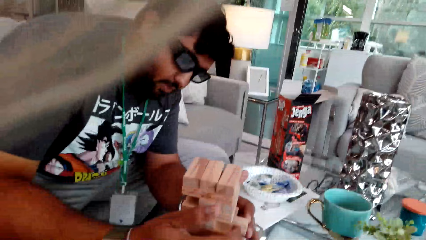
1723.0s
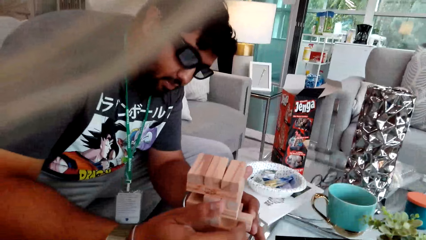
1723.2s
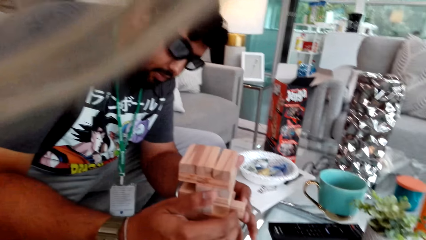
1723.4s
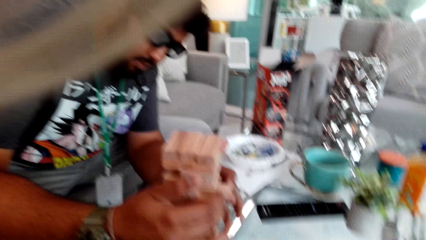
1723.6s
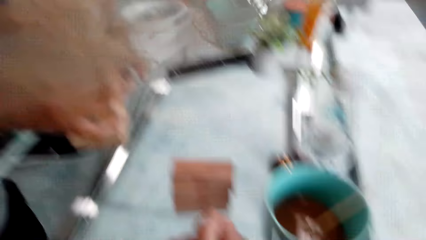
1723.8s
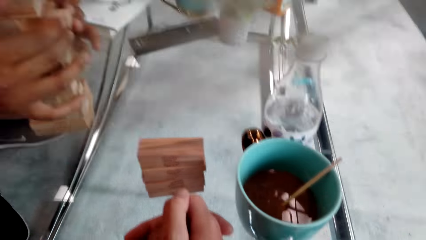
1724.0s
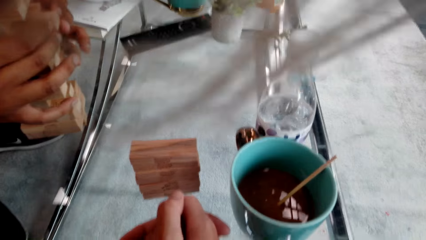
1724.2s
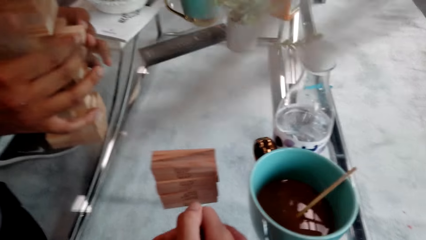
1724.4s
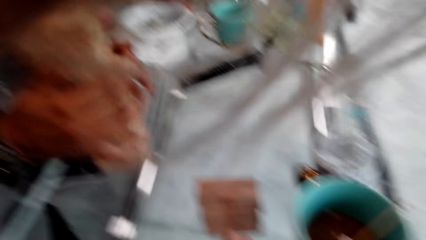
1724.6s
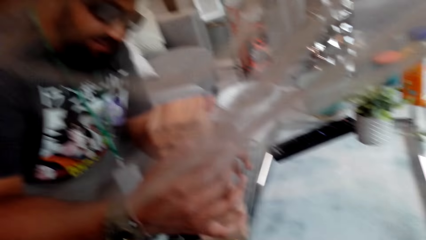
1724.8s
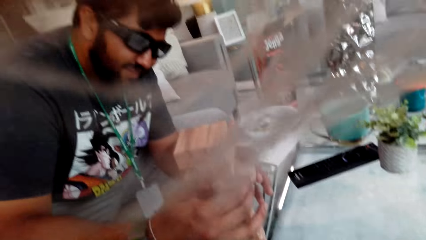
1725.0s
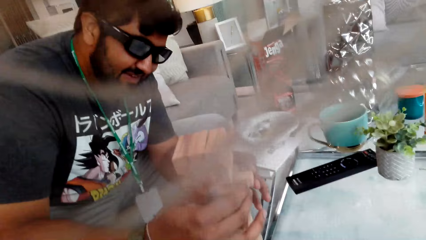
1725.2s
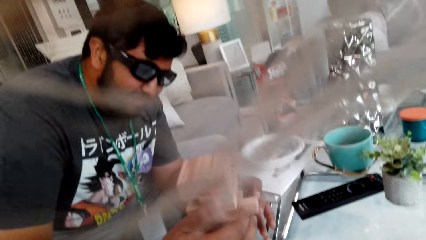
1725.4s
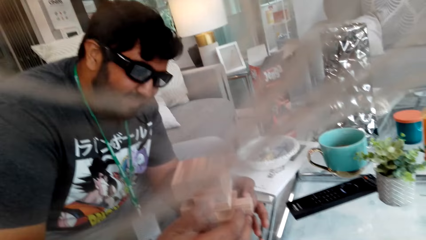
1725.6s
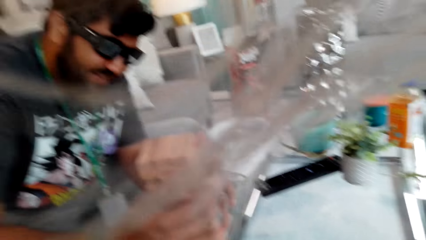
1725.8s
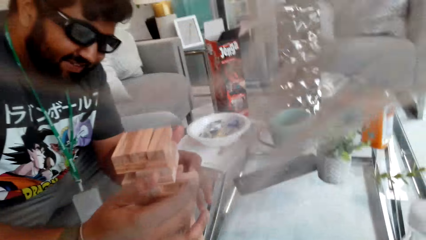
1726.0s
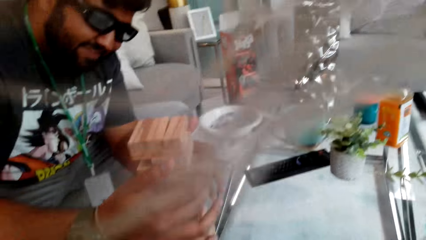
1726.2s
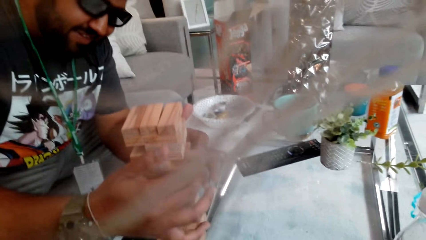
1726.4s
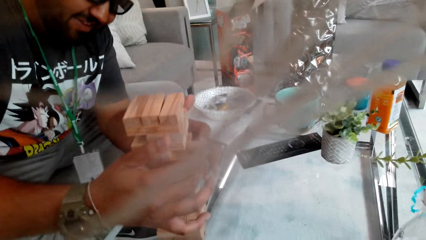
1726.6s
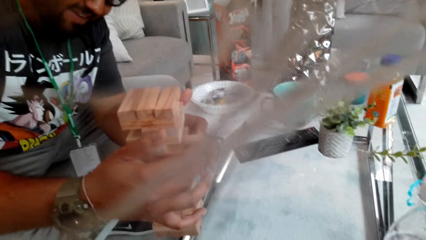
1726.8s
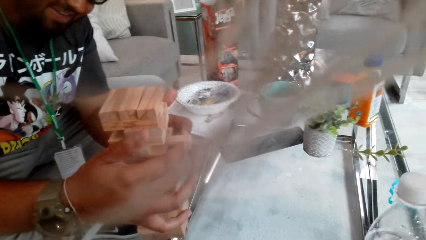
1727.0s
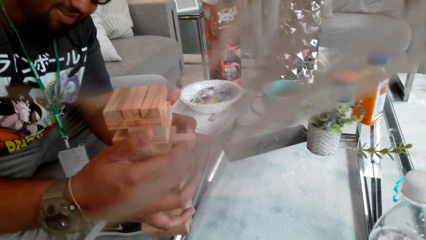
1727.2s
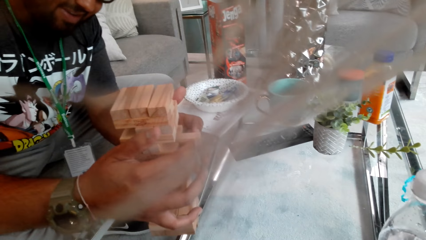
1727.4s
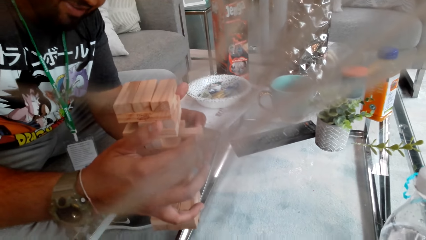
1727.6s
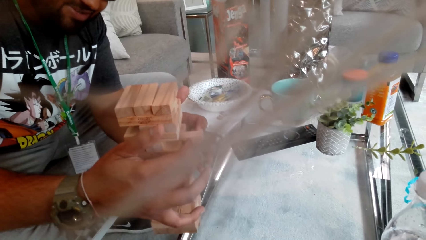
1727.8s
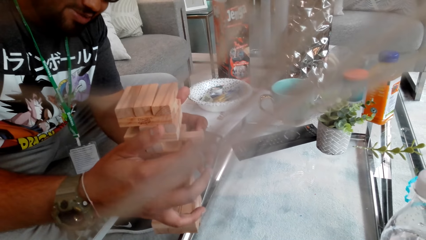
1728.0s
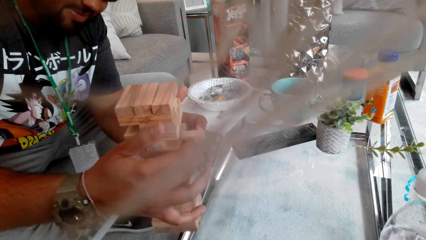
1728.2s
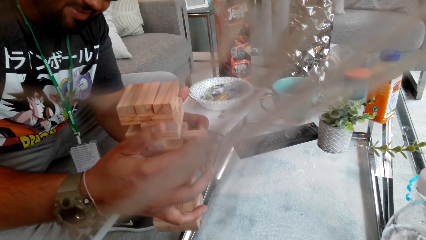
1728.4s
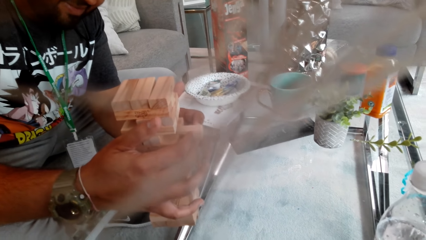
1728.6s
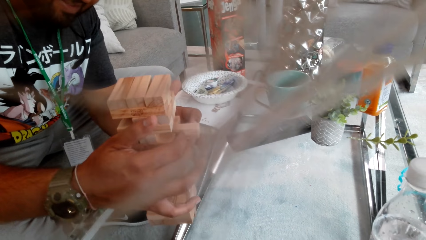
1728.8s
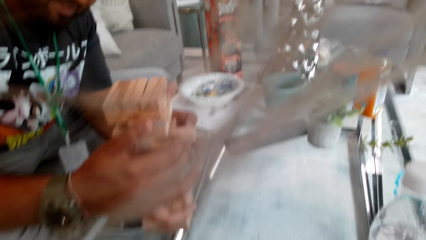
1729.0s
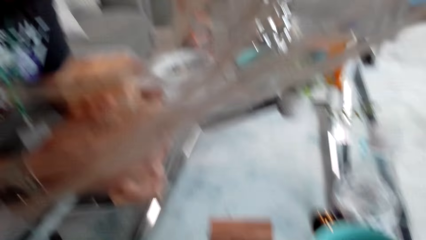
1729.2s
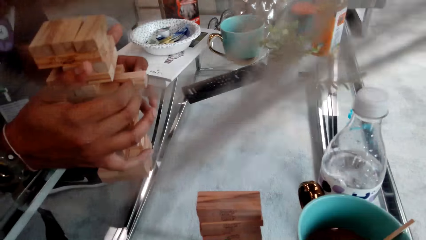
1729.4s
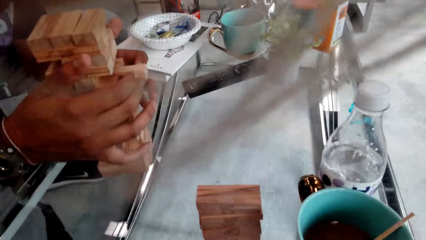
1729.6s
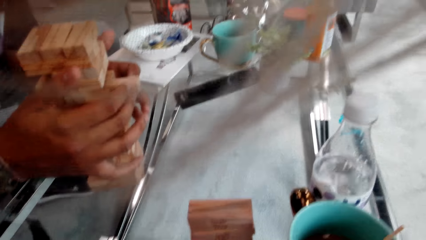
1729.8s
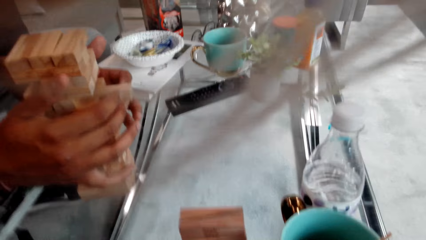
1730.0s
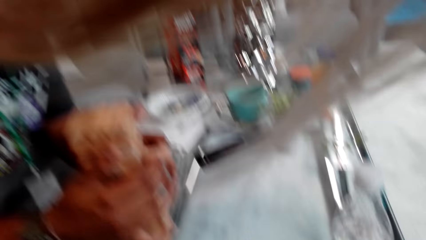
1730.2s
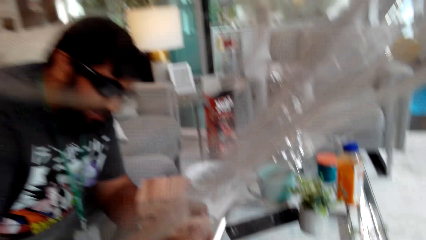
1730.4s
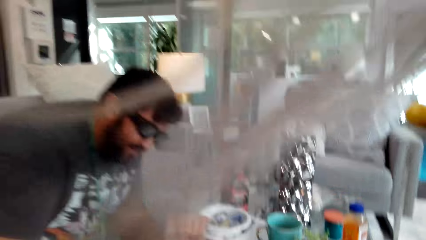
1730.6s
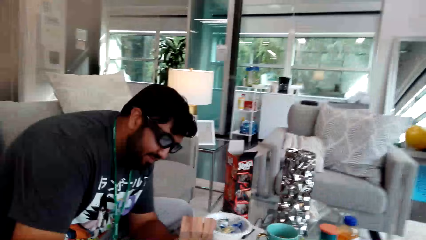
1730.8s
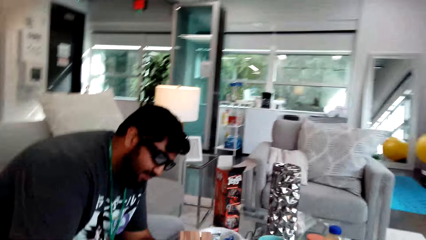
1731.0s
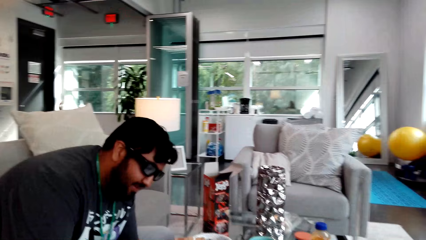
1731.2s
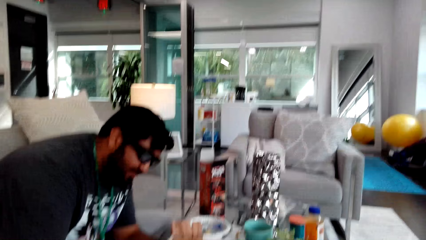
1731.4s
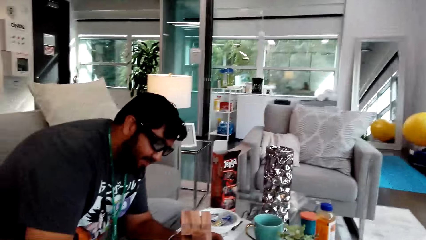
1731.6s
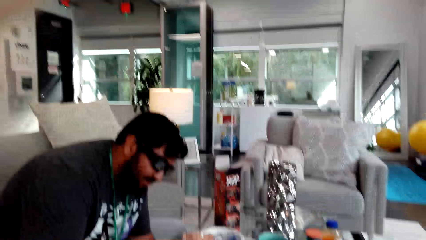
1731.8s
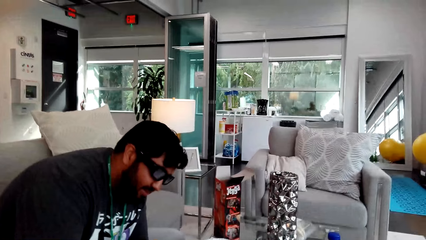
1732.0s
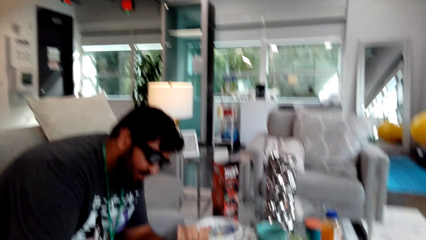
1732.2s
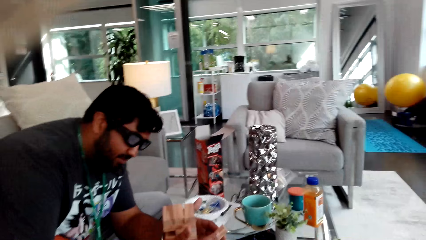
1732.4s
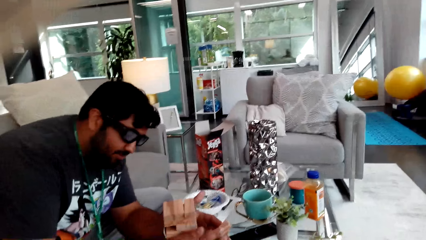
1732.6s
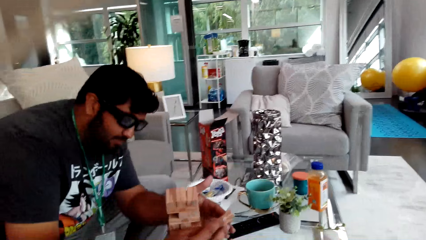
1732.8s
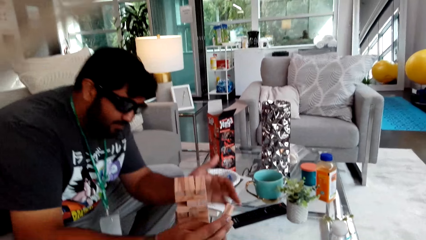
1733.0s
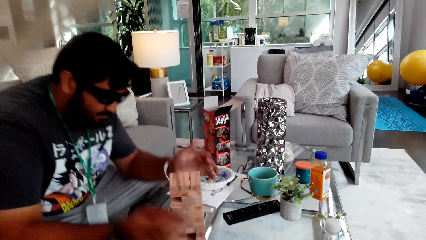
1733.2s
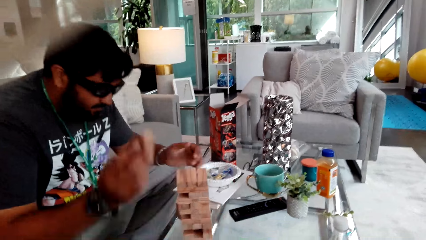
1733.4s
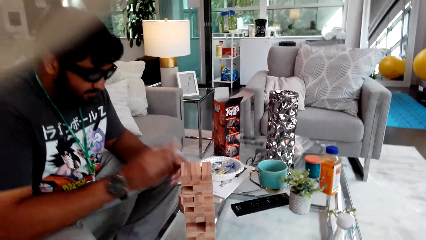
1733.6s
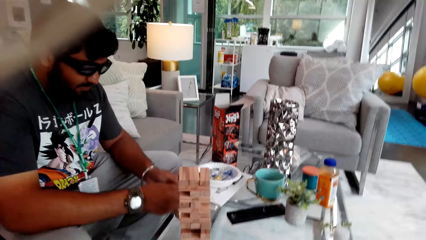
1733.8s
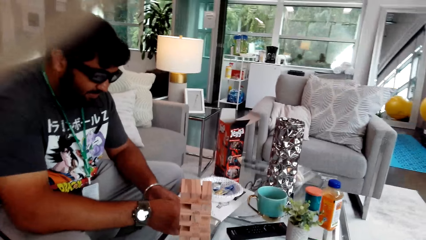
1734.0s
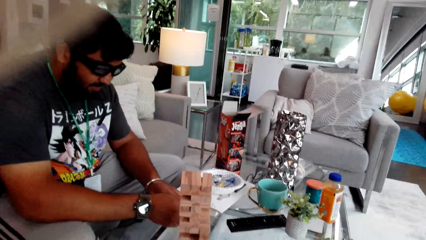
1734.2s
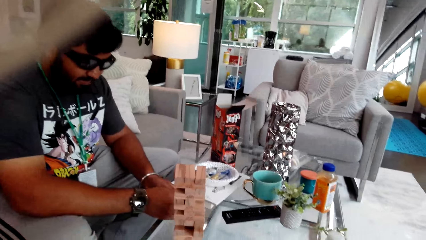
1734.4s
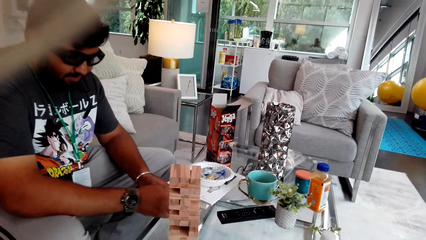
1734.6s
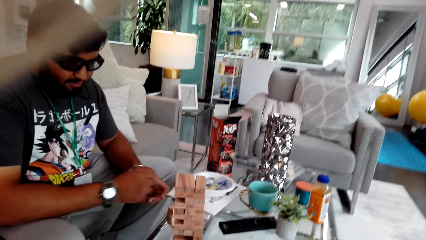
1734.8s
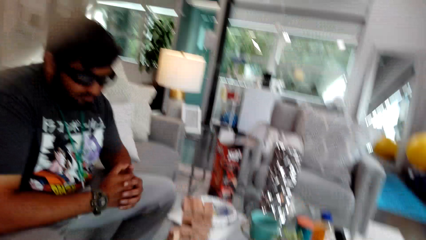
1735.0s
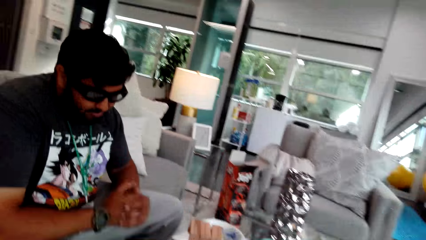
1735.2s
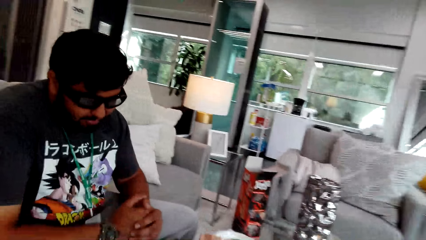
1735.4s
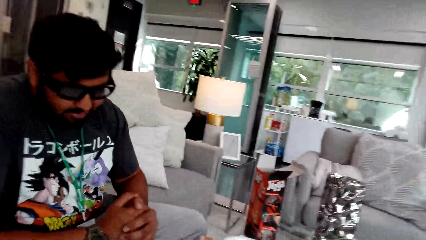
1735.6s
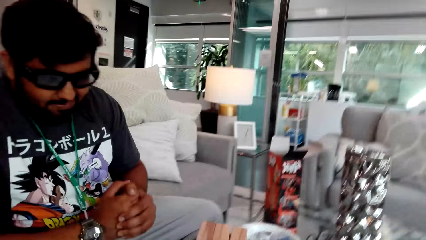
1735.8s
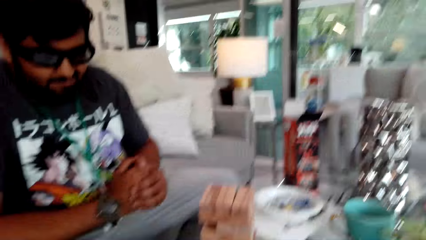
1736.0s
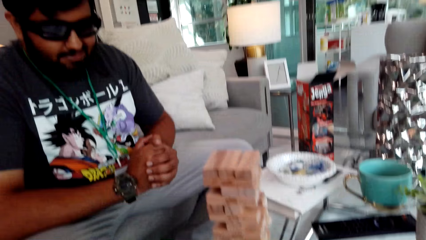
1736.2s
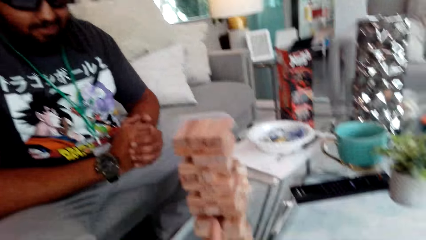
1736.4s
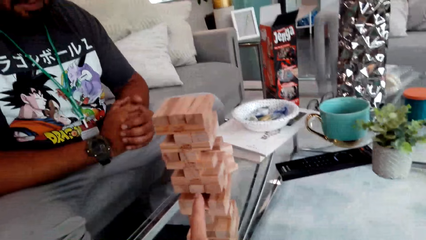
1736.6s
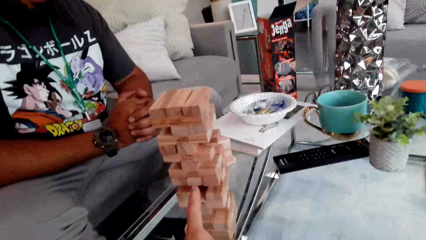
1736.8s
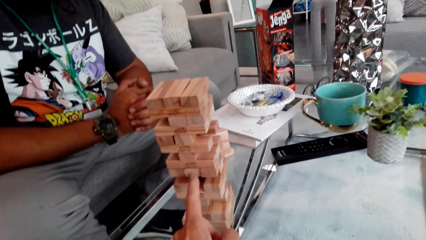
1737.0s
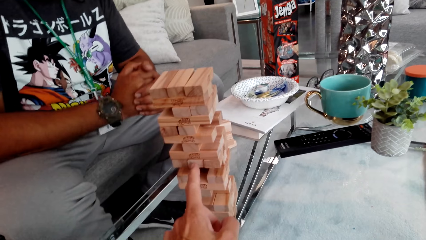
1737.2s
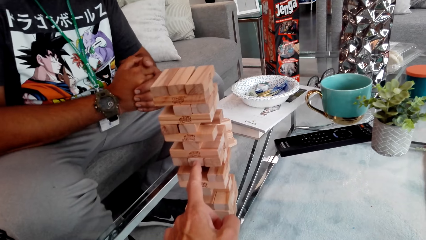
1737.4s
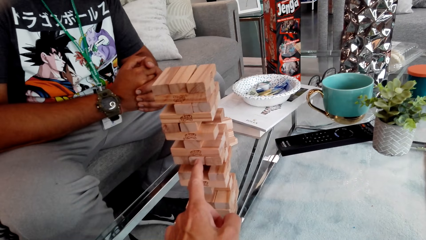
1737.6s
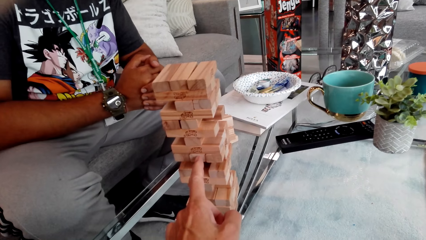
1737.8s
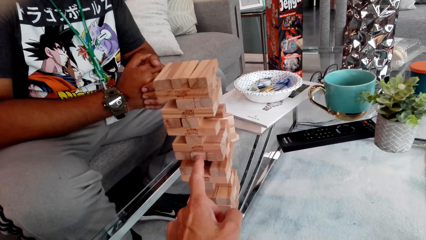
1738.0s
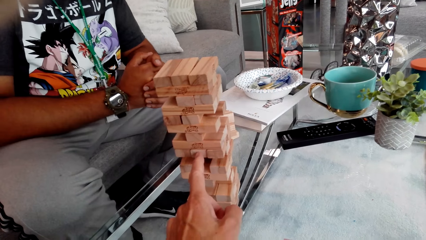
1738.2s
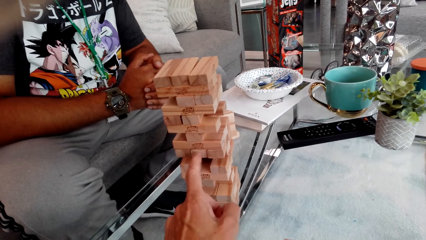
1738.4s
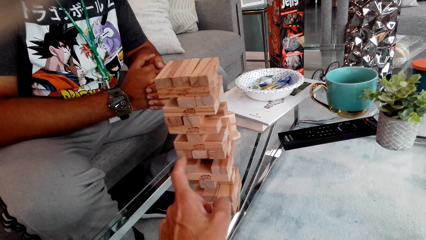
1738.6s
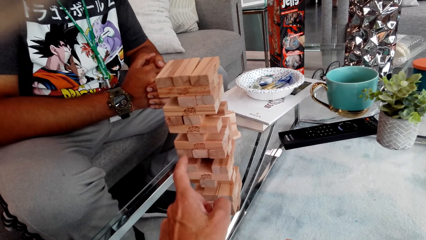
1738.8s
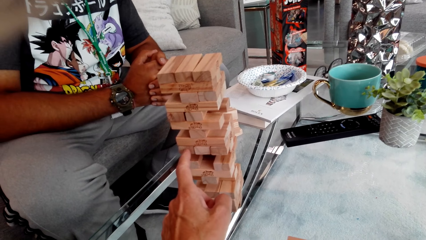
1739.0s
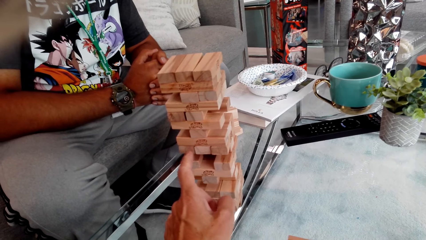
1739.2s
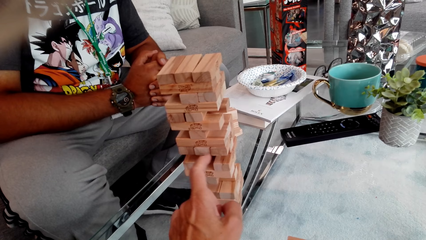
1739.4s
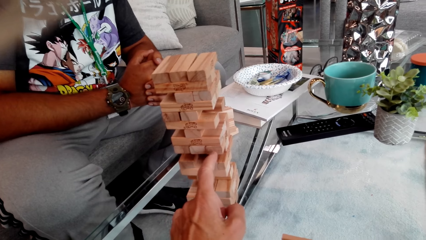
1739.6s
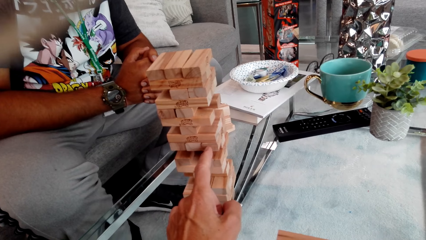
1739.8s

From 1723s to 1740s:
The camera wearer laughs with a person. The person plays the Jenga game. The person removes a Jenga block. The camera wearer plays the Jenga game.
